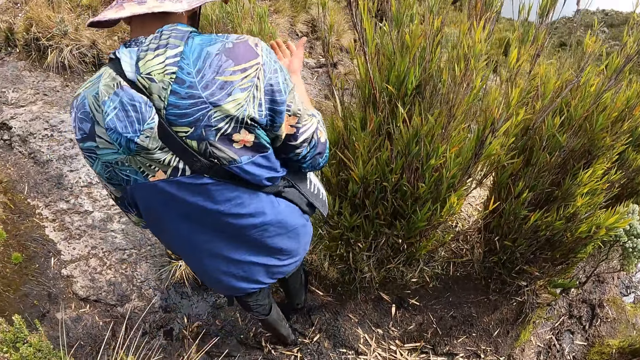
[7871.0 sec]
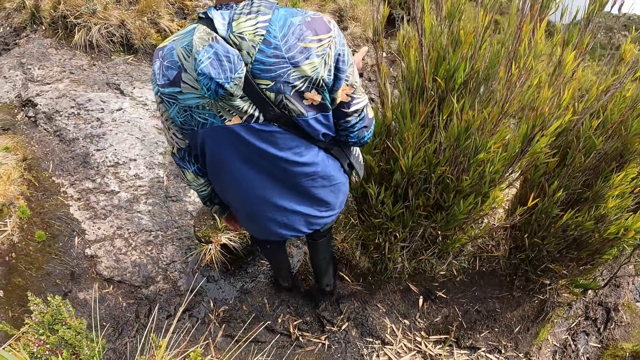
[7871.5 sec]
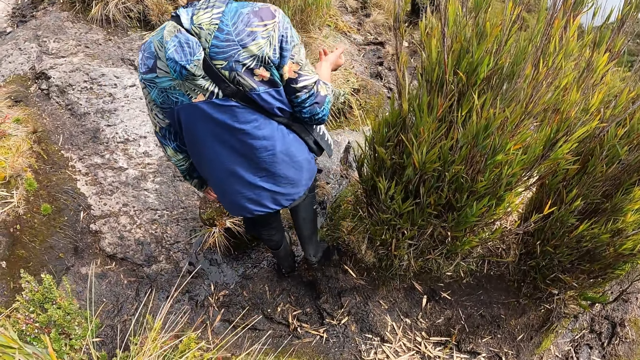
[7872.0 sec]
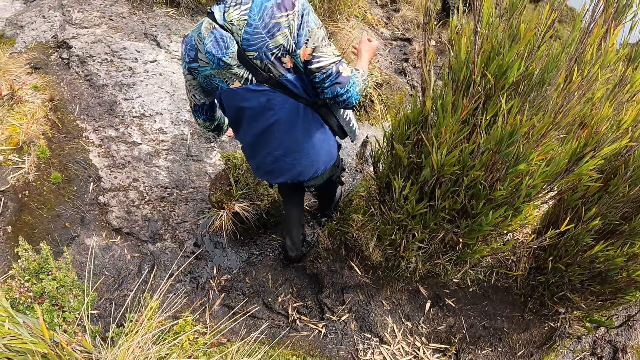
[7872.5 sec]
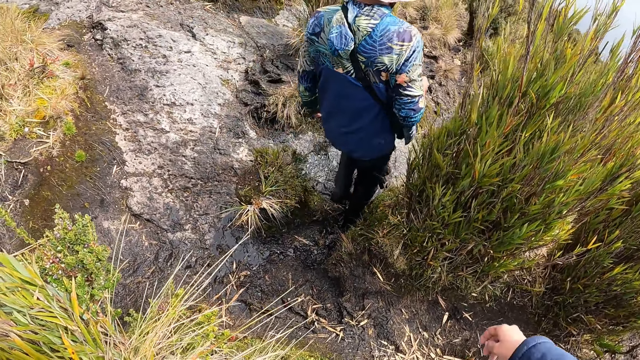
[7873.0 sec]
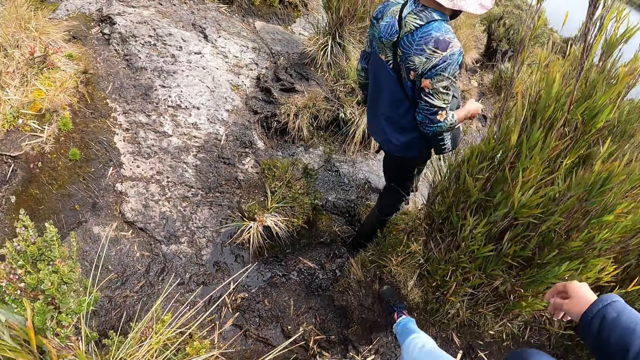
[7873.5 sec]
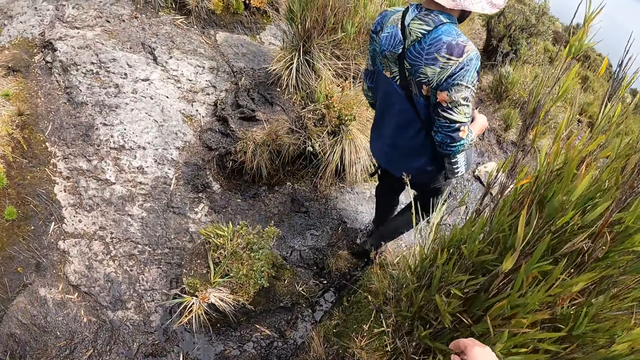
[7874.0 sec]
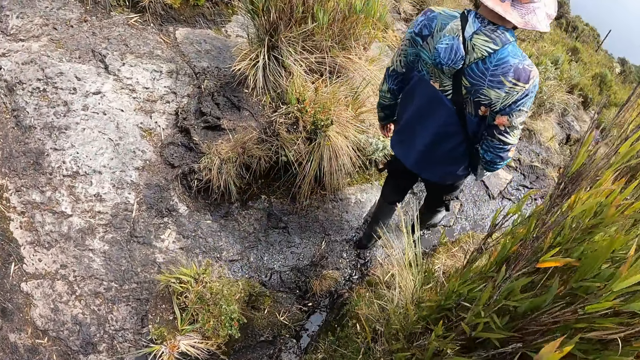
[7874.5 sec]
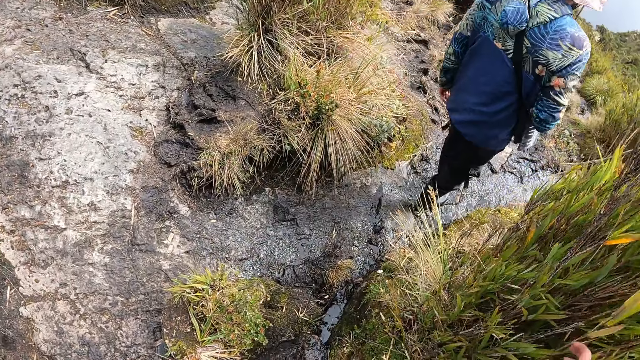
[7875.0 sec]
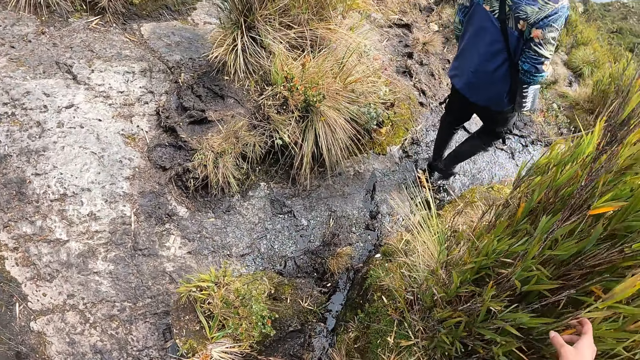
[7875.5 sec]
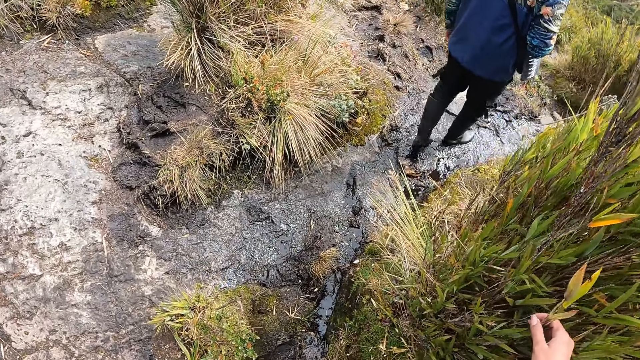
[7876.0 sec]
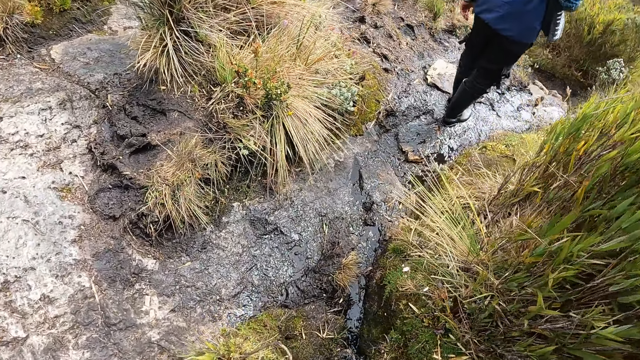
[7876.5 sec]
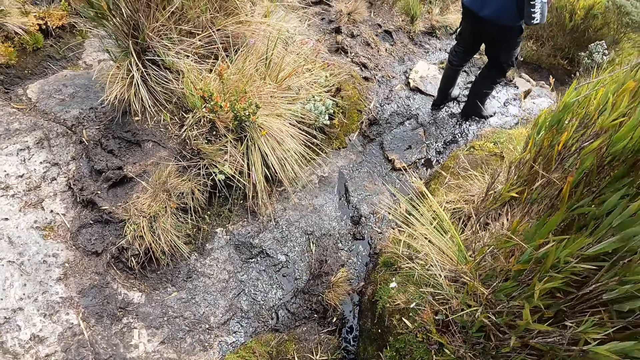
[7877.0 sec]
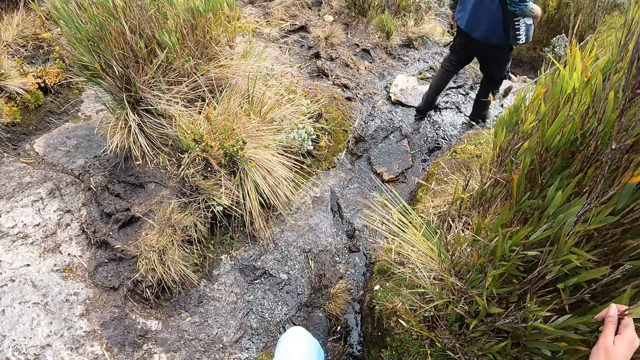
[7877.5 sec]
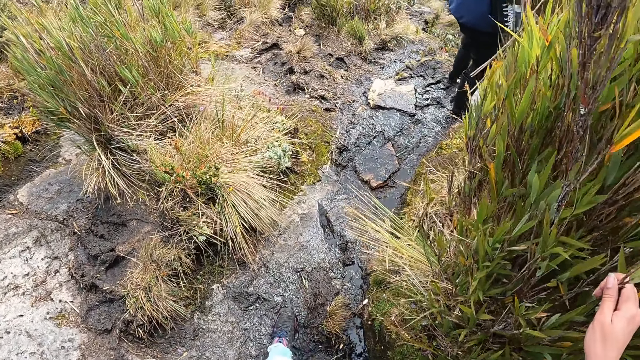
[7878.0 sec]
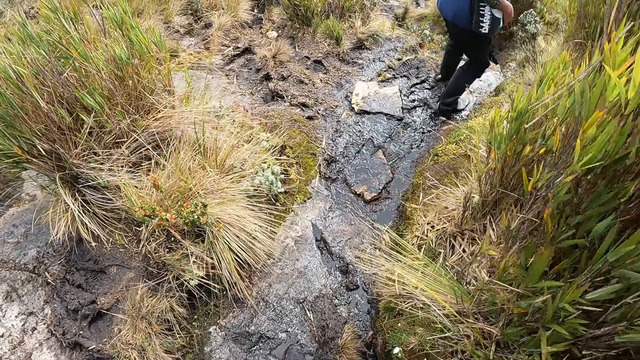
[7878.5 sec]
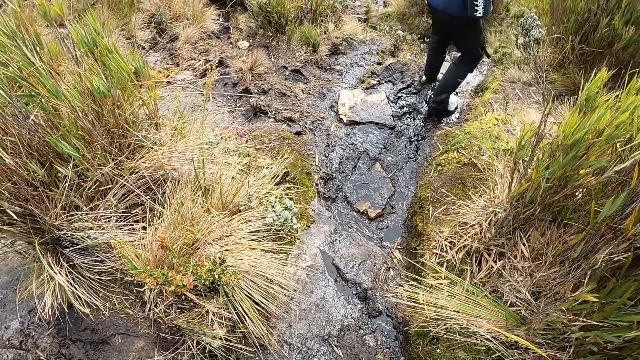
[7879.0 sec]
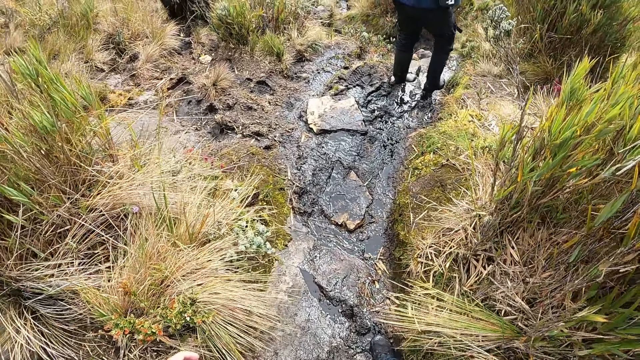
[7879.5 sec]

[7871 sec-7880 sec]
The man walks around. The camera wearer walks around.

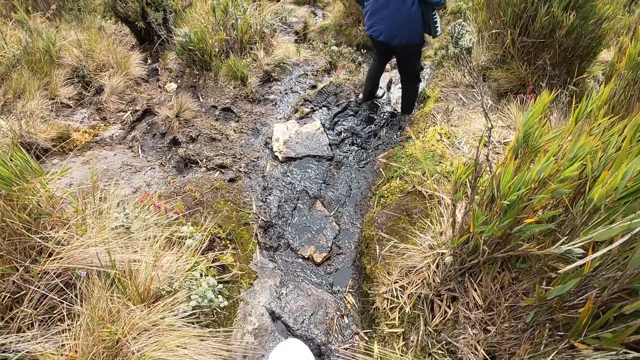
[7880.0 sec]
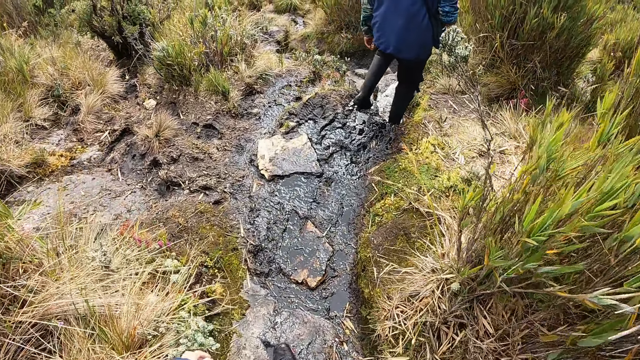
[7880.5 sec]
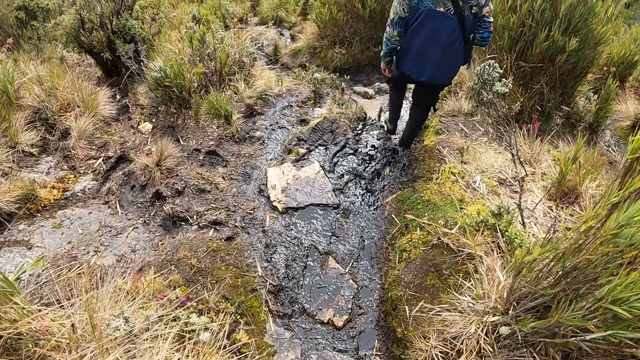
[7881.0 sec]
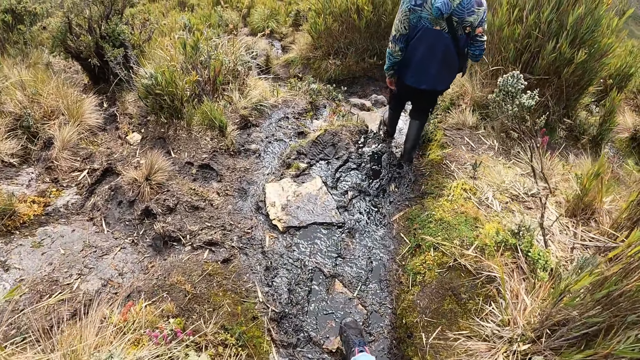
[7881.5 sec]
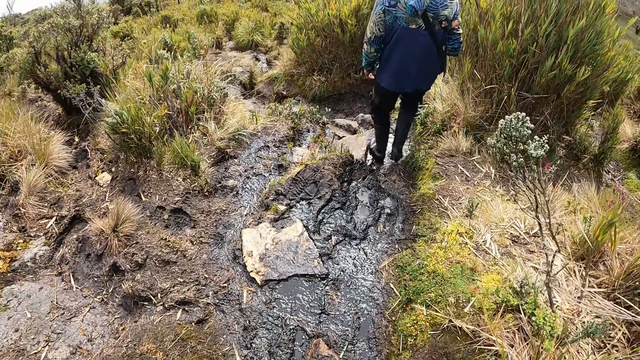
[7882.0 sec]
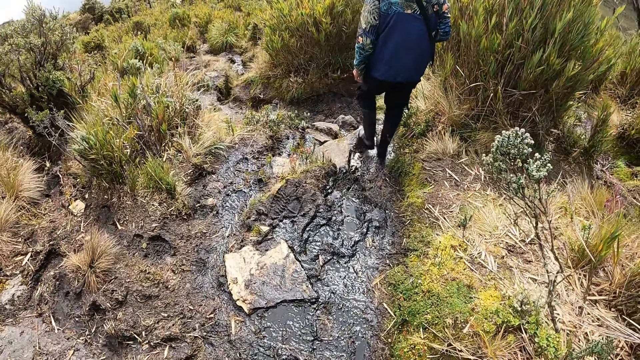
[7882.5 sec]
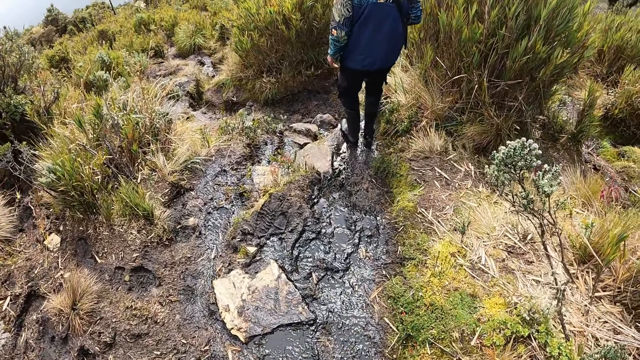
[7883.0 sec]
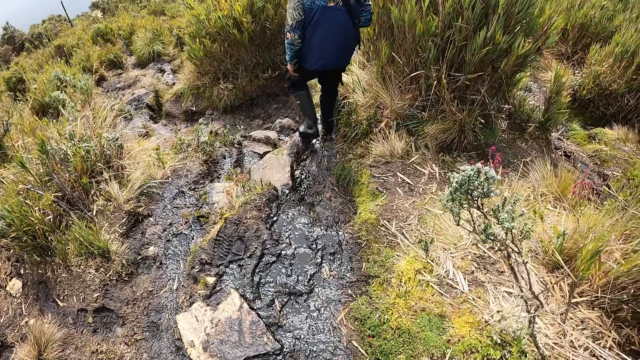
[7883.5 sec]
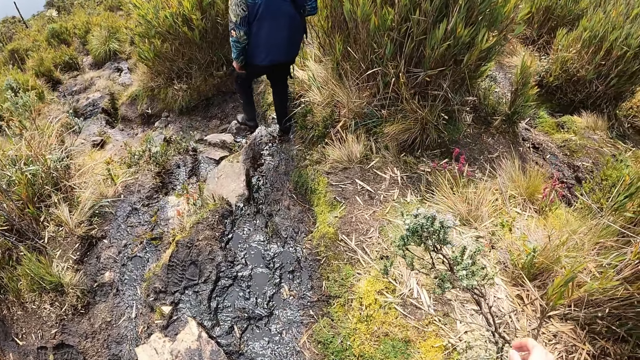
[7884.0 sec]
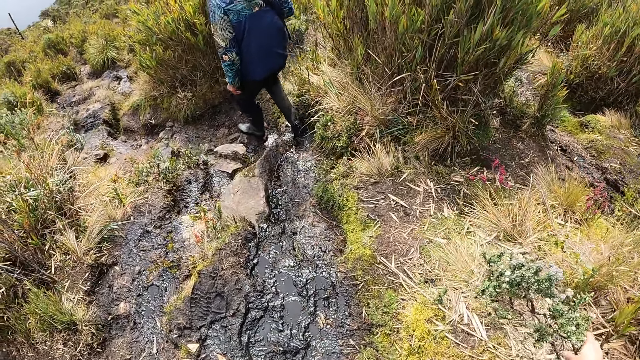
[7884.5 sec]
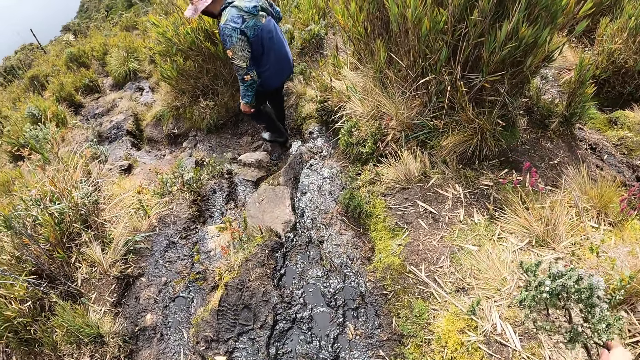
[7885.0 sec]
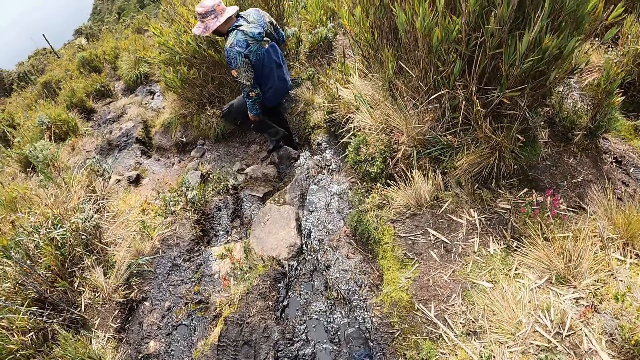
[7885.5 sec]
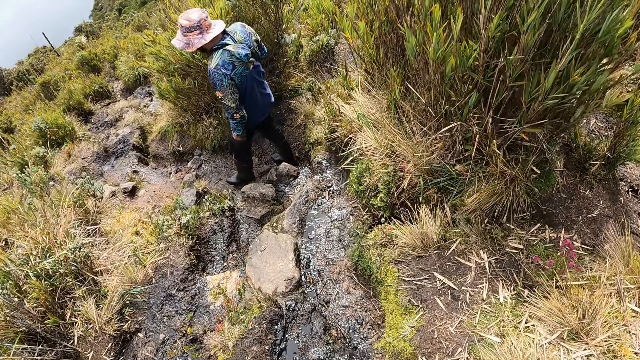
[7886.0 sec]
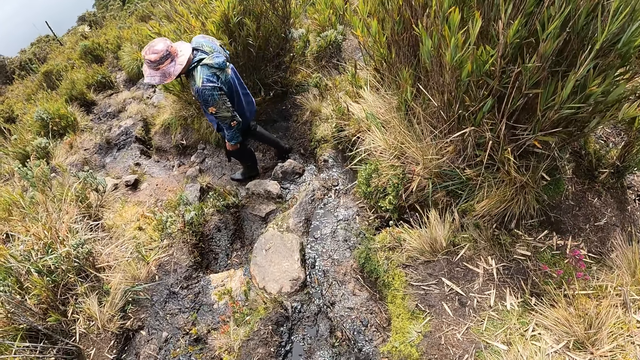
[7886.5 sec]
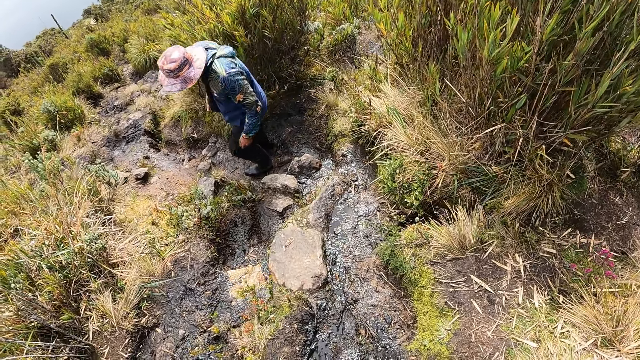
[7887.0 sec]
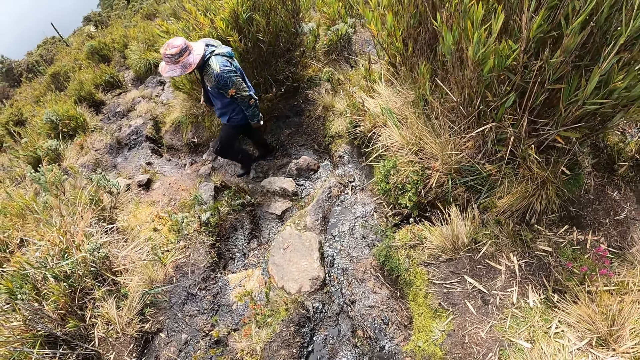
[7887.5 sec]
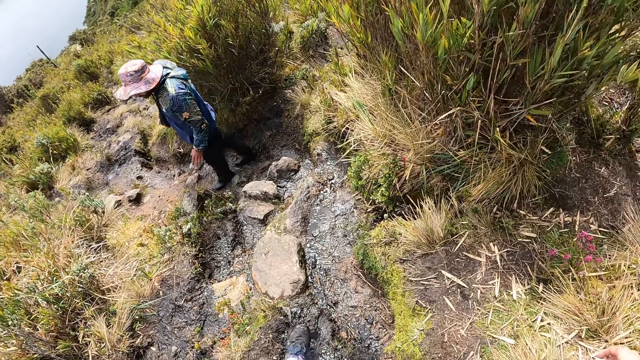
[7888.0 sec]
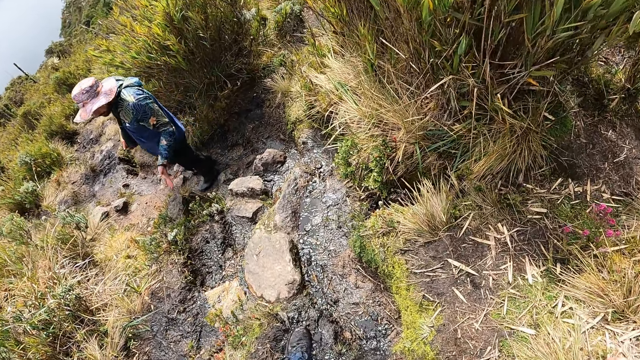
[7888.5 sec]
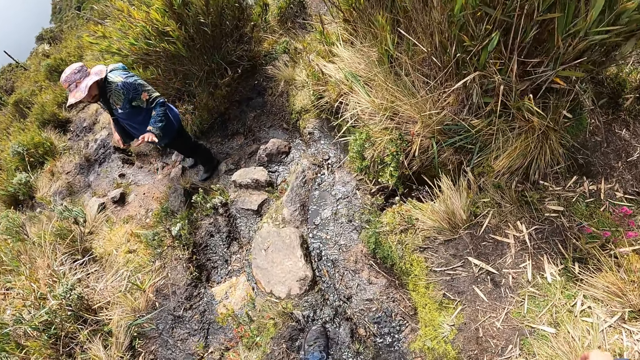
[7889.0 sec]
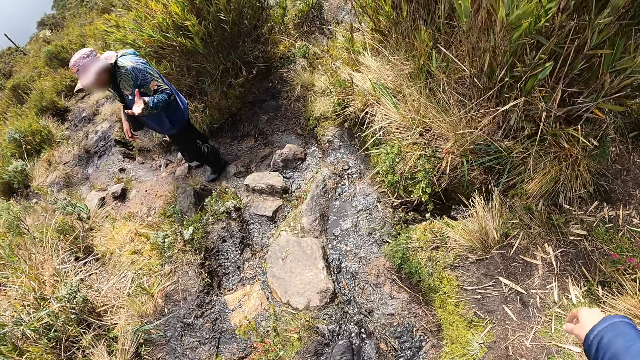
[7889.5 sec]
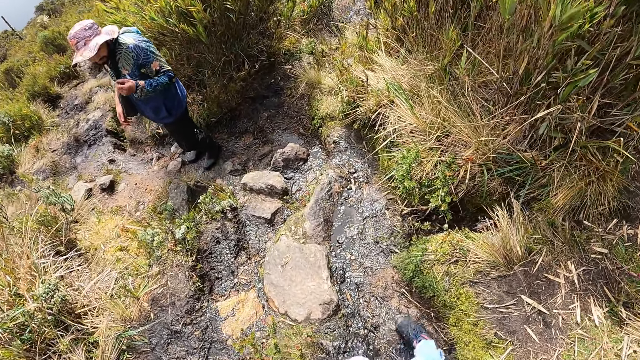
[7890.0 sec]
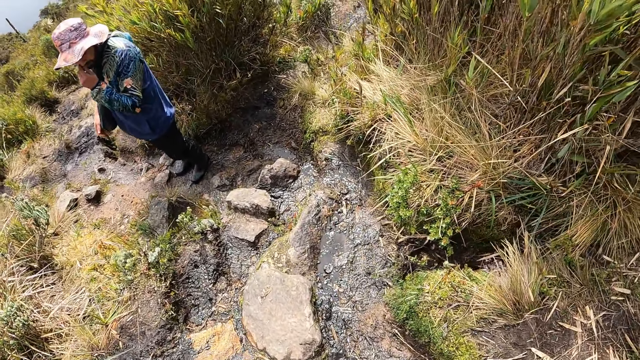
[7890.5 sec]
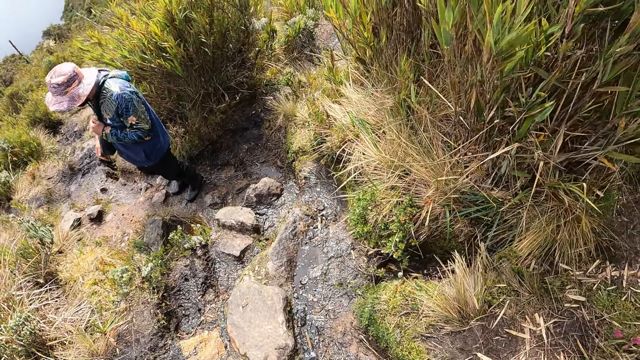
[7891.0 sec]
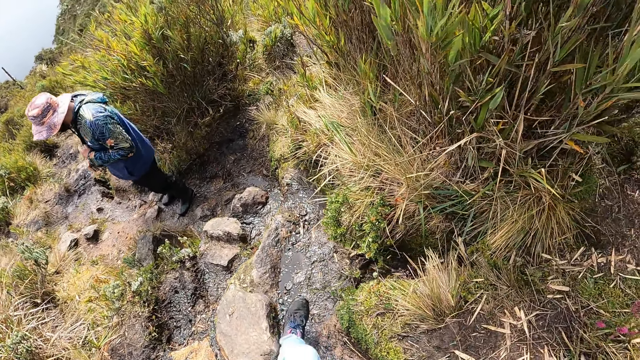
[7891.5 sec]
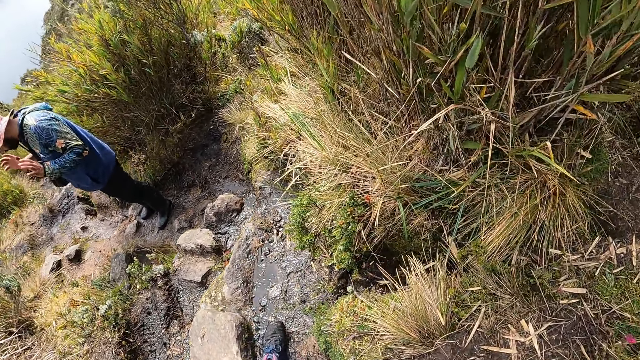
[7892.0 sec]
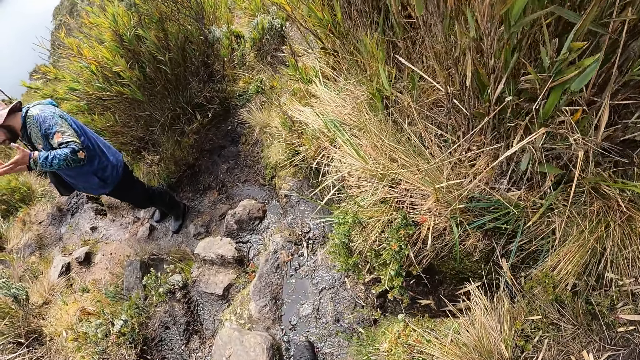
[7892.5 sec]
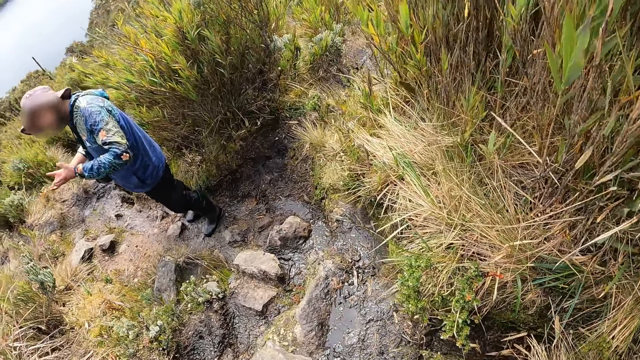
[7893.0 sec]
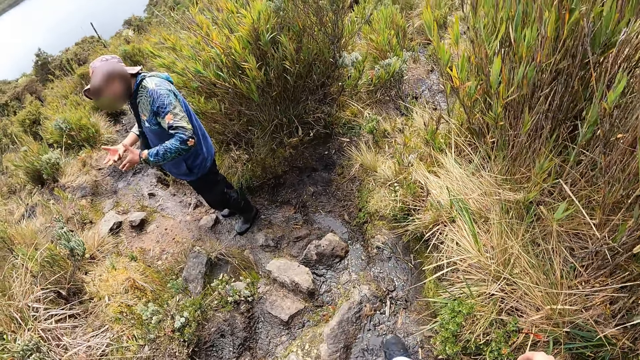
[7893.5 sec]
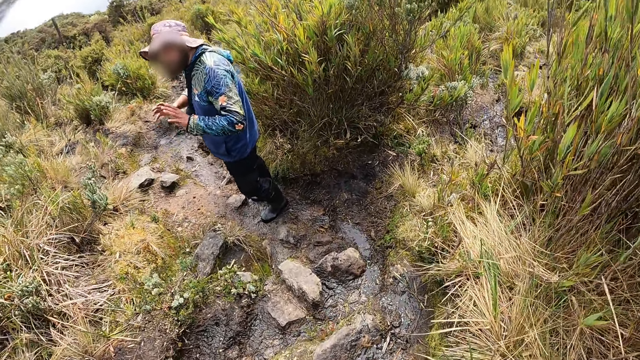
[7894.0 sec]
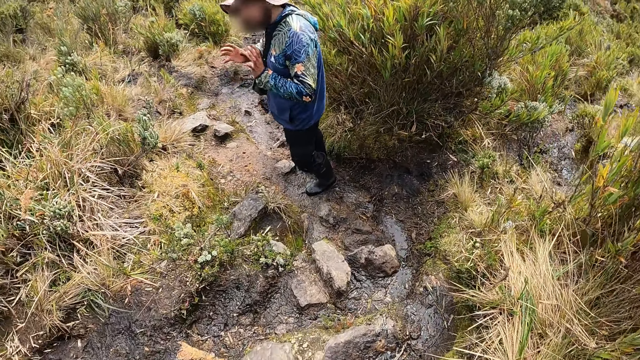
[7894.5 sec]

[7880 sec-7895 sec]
The camera wearer walks down a trail. The man stops. The man interacts with the camera wearer. The man touches his nose with his left hand. The man moves his hands.
